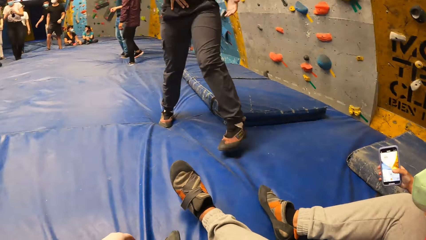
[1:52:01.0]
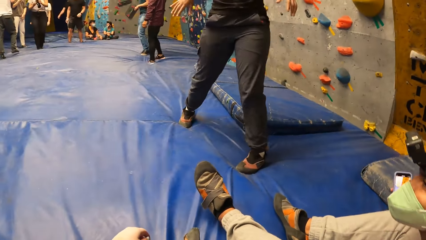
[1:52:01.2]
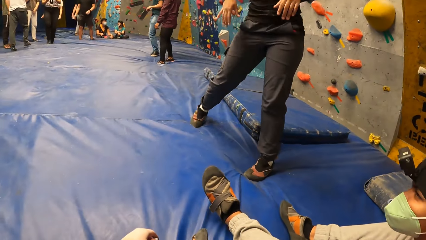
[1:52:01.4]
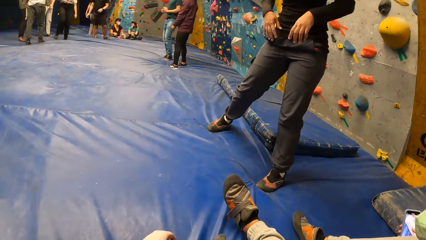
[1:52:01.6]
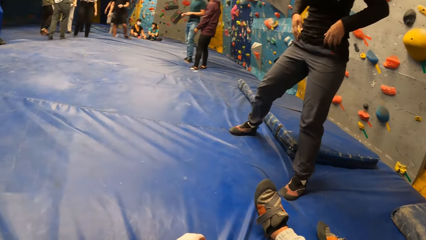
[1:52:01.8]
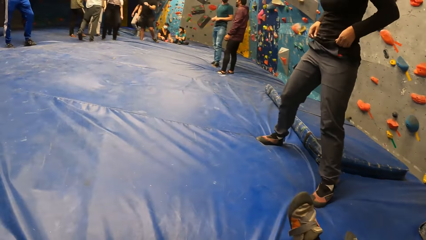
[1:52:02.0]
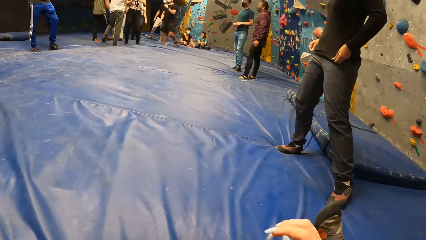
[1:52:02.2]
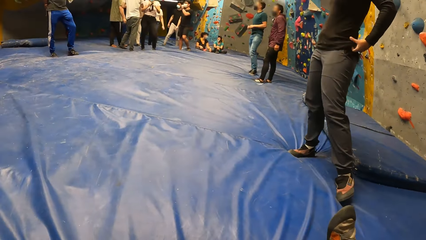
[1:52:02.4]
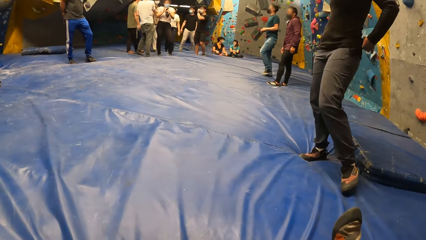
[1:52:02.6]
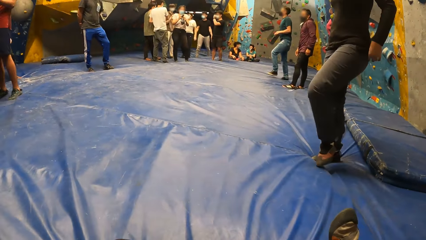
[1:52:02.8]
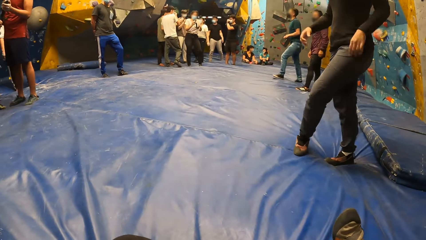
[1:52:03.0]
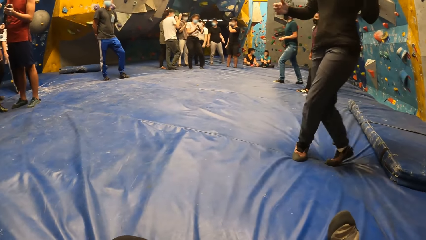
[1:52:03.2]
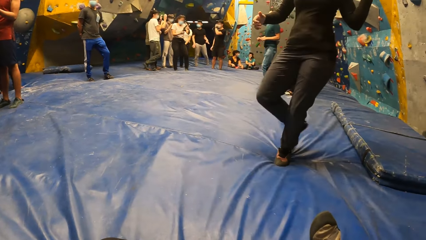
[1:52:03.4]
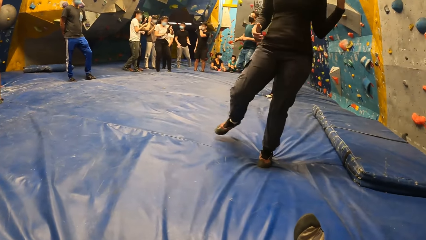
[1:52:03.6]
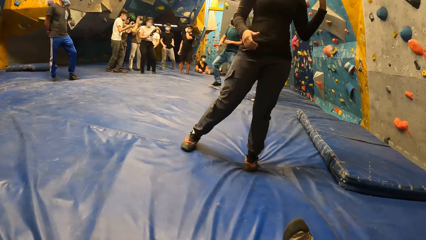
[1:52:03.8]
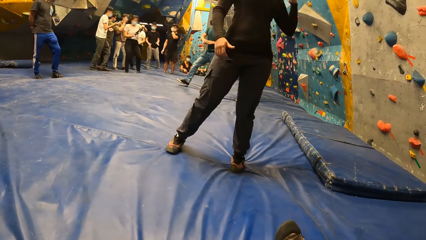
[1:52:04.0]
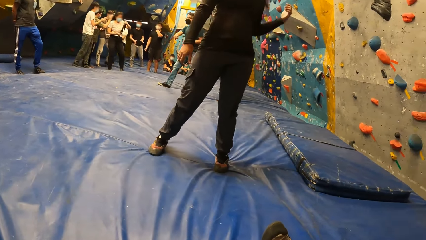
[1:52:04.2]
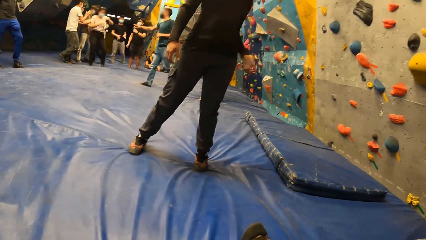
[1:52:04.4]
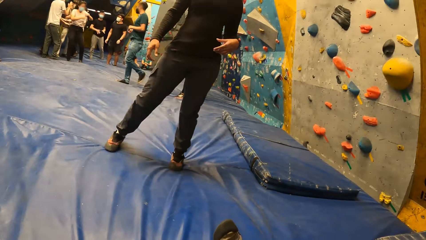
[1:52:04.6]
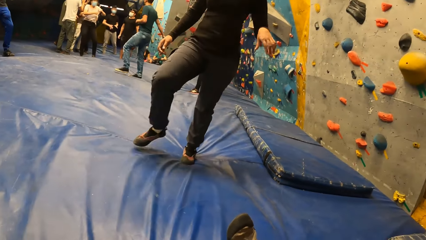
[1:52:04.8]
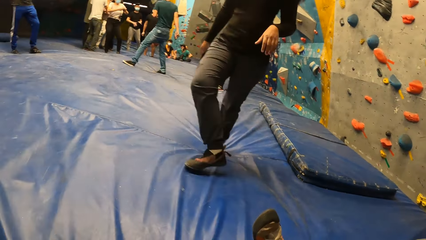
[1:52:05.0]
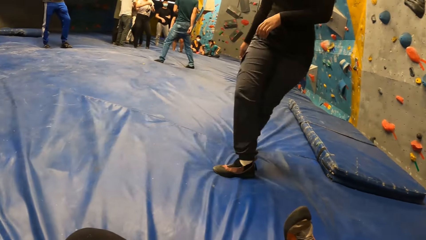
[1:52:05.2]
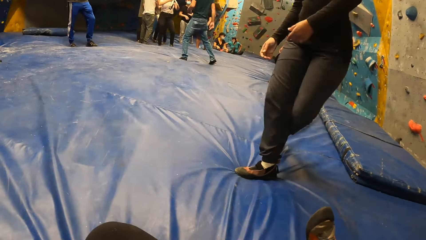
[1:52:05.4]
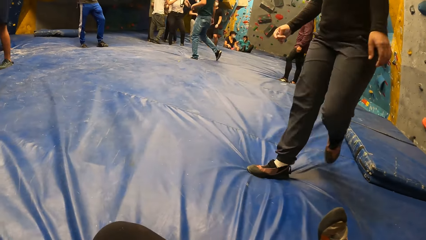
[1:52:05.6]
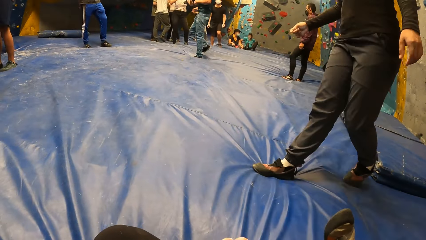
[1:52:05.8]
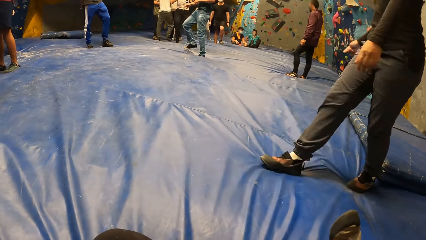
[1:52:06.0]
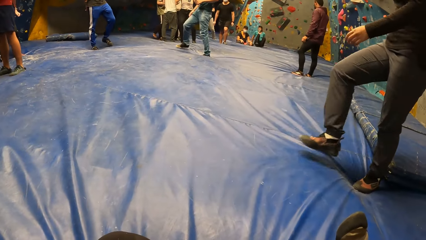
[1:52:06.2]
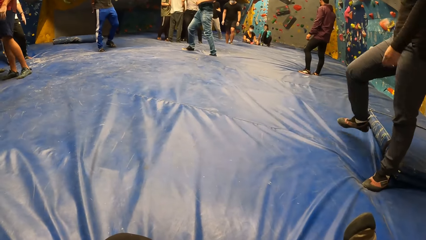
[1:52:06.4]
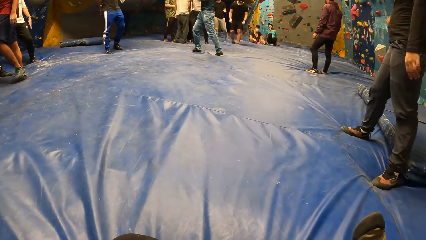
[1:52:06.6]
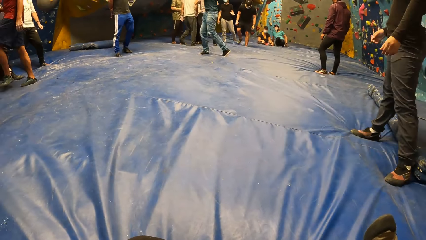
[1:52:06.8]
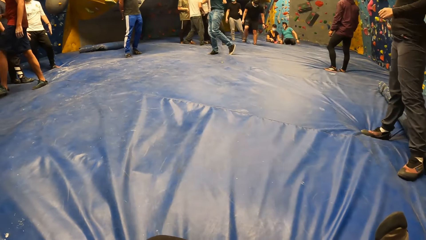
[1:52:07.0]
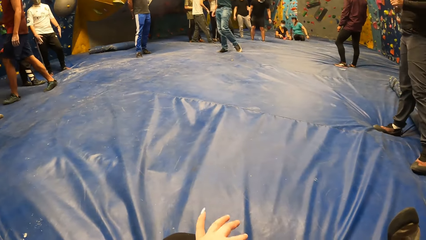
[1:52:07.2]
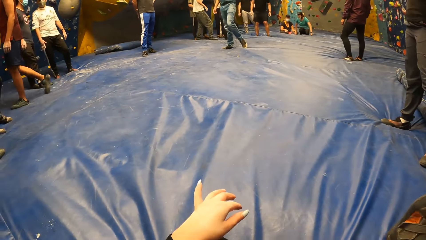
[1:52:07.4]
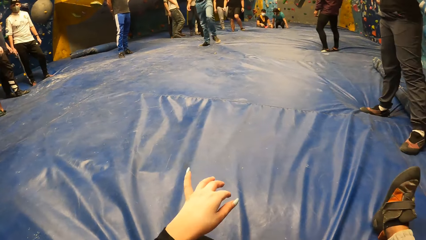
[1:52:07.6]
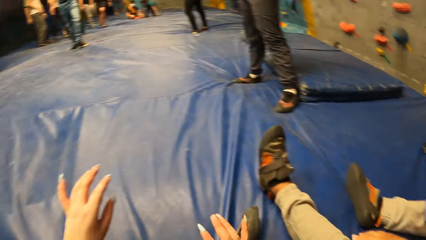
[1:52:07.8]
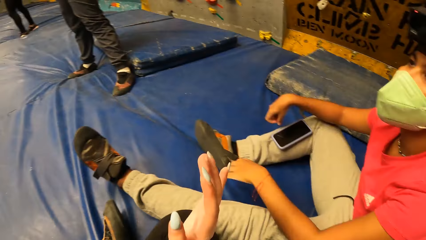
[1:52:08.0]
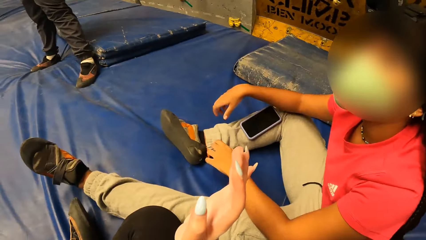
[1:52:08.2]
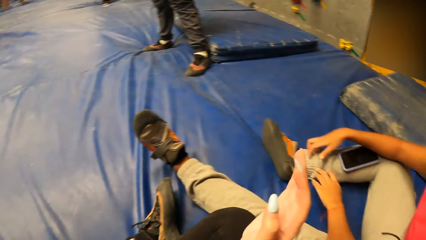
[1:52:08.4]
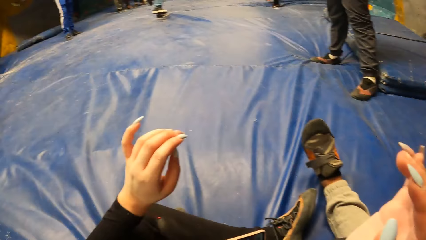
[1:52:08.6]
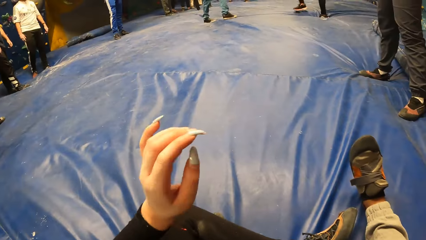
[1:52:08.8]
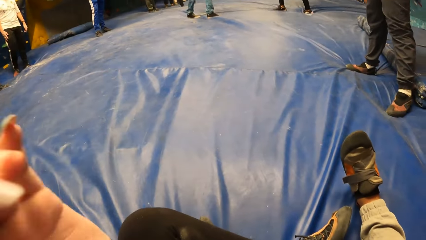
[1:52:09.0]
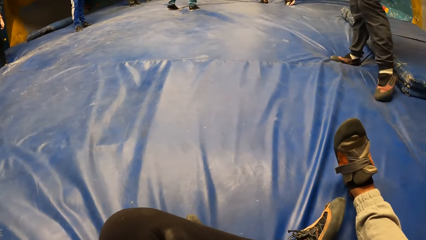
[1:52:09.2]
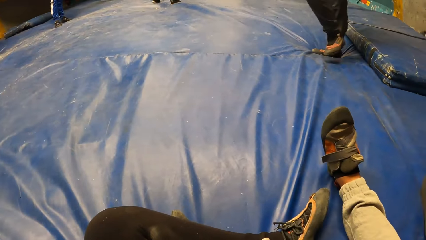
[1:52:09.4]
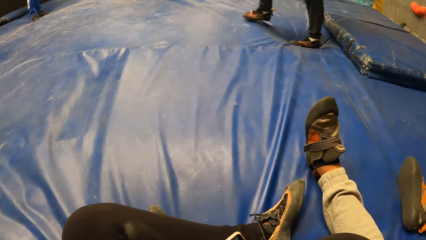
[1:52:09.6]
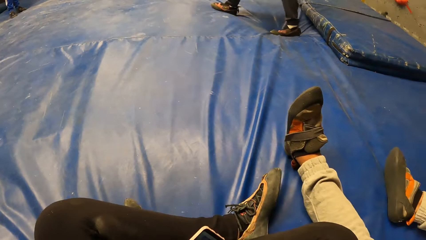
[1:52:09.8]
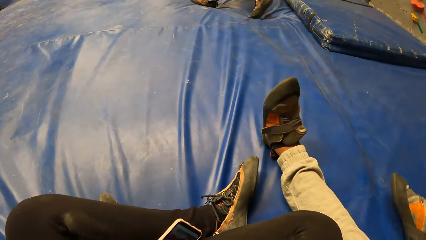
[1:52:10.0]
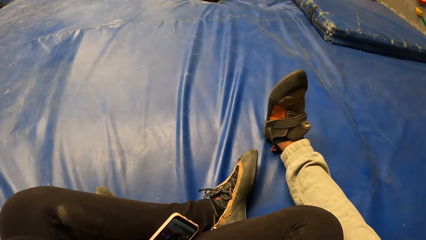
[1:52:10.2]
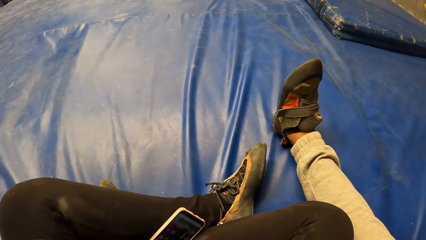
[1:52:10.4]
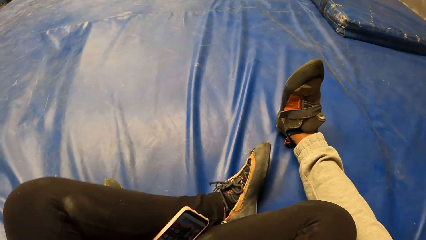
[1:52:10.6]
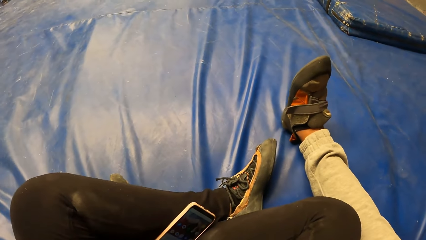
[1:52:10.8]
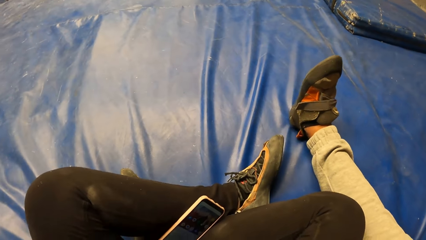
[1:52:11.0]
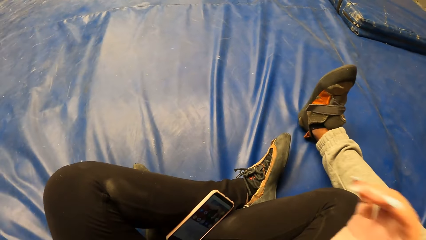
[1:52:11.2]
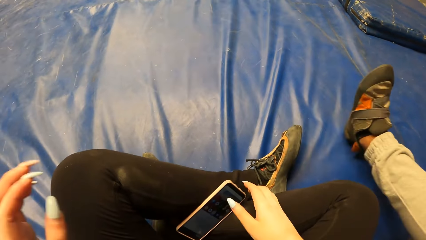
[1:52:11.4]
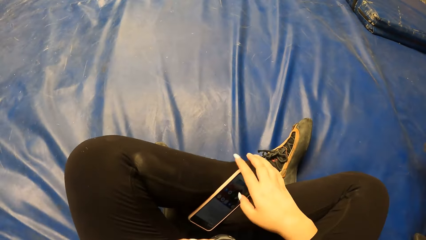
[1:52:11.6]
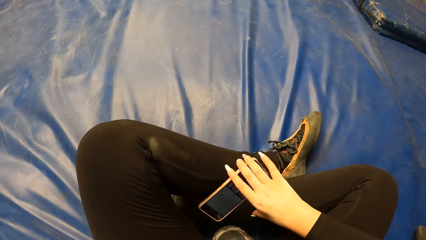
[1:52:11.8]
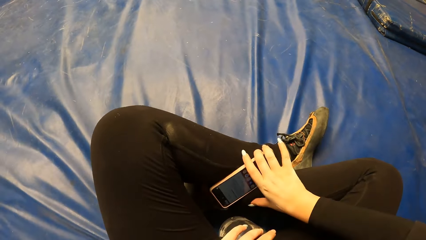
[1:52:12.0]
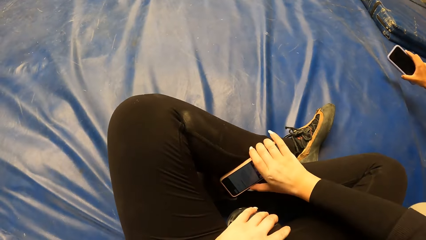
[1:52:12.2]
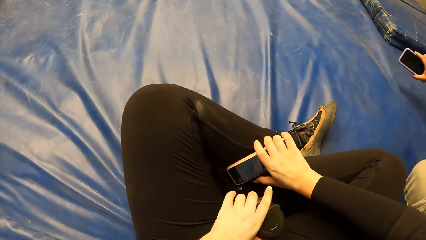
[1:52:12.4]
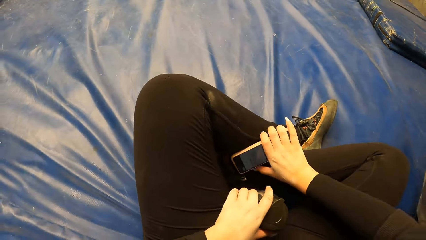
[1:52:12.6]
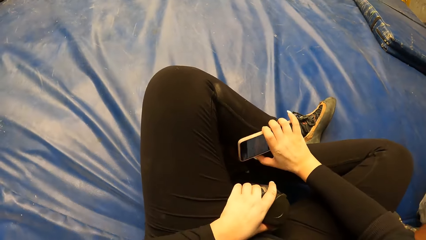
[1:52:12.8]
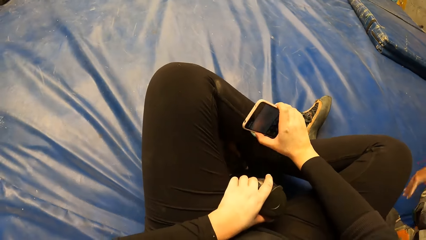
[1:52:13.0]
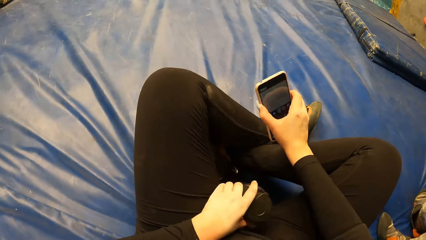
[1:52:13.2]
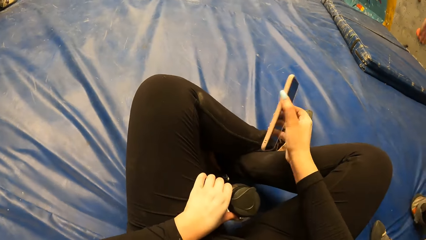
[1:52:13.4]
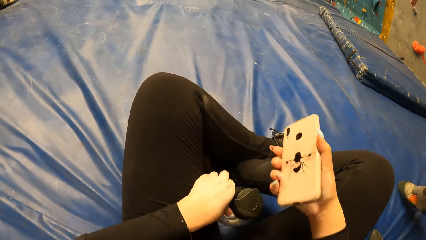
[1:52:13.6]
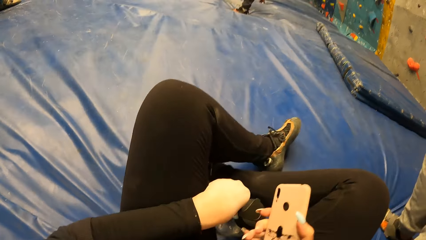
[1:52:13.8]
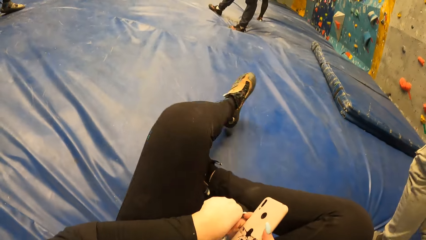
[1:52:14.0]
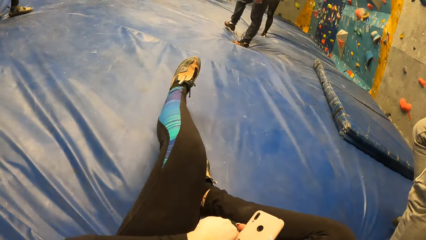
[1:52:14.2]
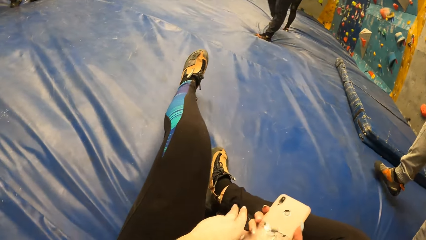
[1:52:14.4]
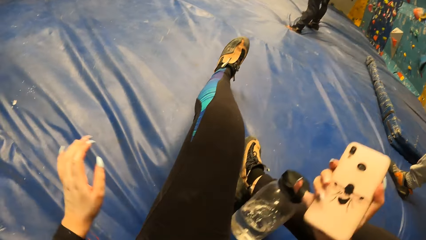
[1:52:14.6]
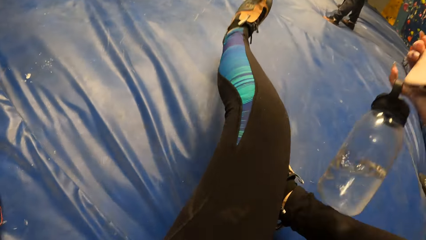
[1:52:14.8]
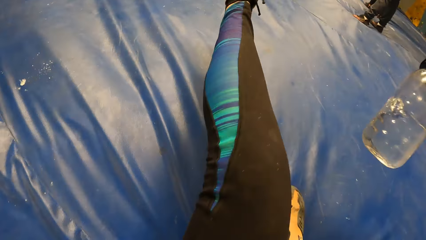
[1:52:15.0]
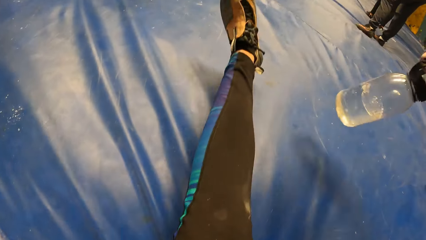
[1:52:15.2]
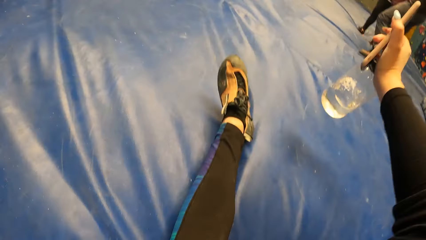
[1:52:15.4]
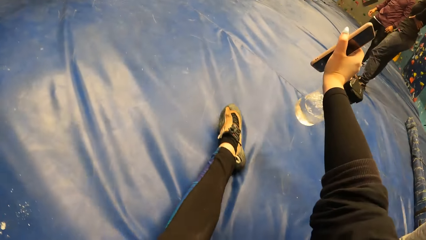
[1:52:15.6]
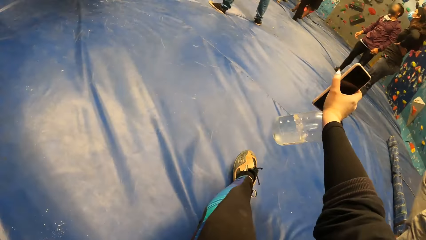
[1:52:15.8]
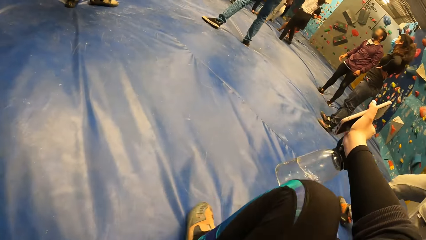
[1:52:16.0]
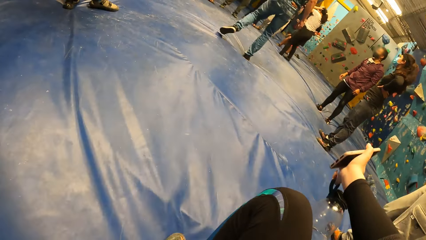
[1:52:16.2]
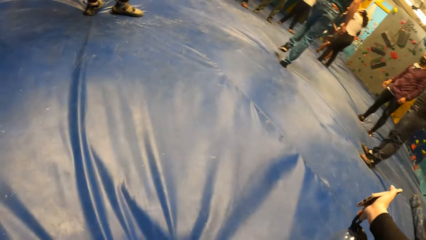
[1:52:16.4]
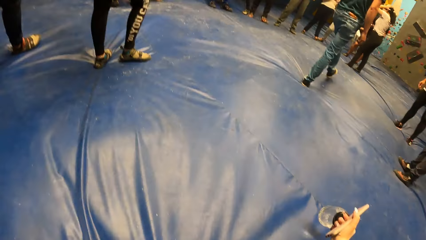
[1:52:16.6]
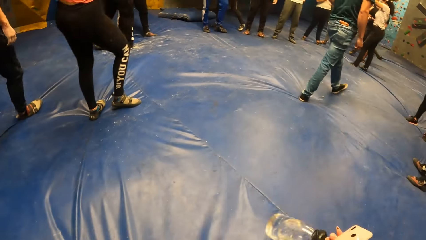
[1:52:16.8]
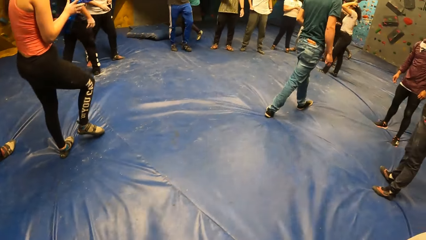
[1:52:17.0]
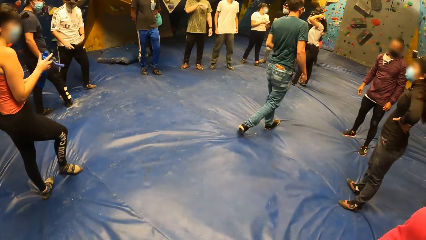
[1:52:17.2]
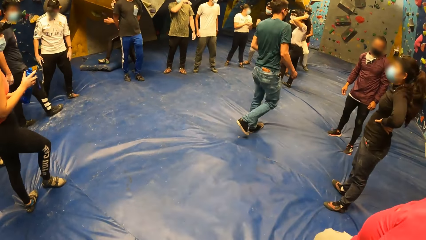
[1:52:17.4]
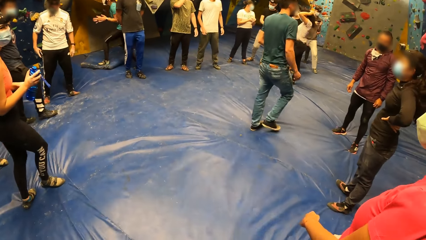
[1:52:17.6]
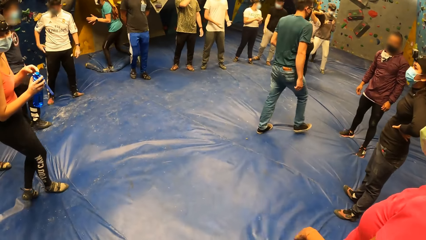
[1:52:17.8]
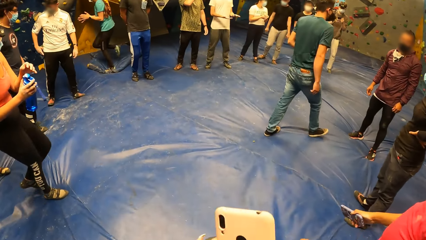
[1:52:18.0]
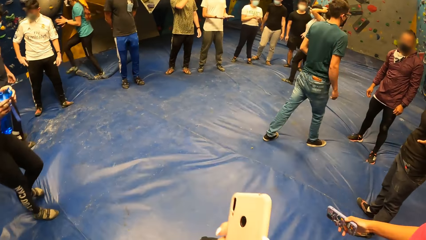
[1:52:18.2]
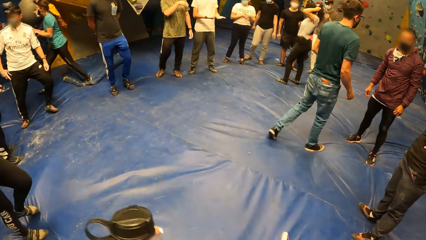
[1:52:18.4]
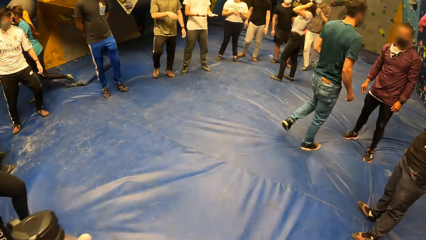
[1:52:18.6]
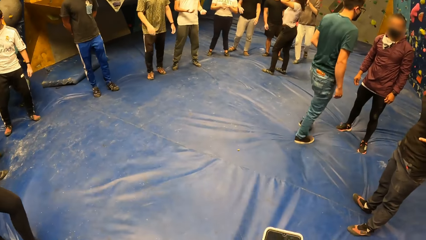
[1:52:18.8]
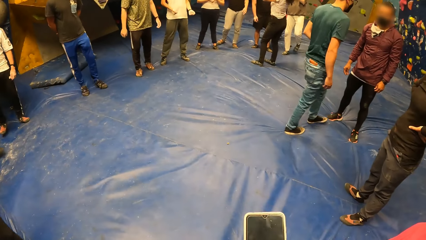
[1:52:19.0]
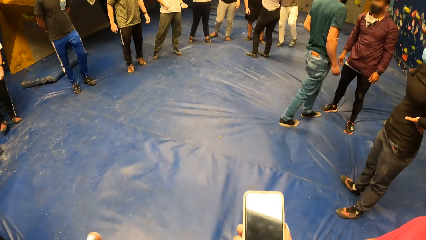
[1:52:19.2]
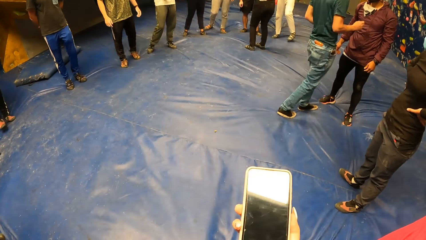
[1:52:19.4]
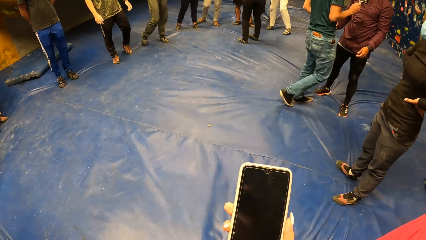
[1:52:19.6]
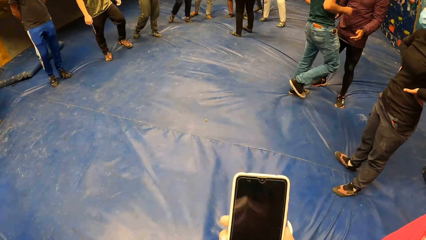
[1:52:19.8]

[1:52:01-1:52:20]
A man raises his left hand. He raises his left hand again. The camera wearer looks around, raises the right hand, raises the left hand and takes the phone on the floor with her right hand. A woman stands up with the phone in her right hand. The camera wearer passes the water bottle in her left hand to her right hand. She stretches the left leg, raises hands, holds the phone and the water bottle, stands up, looks around, moves around and holds the phone.
